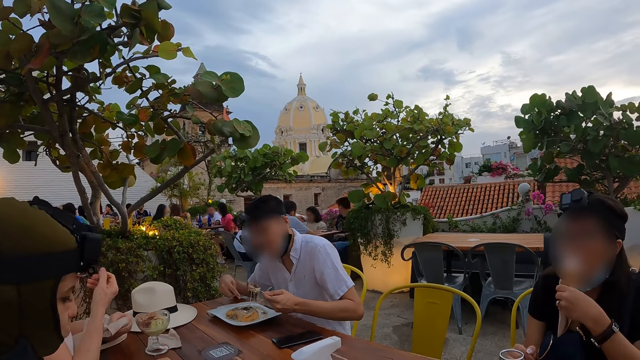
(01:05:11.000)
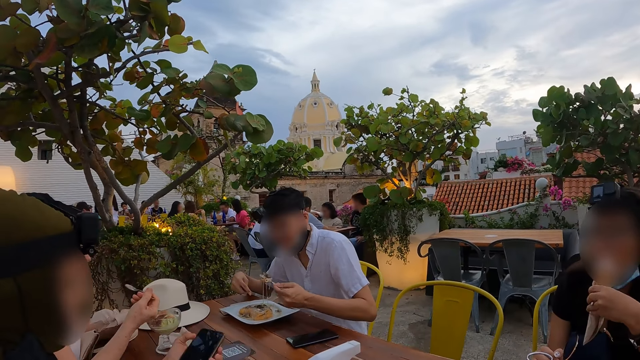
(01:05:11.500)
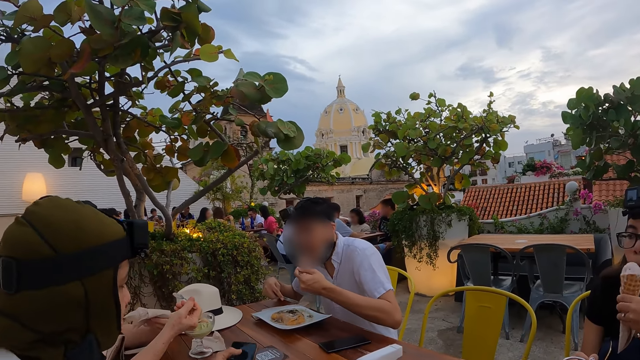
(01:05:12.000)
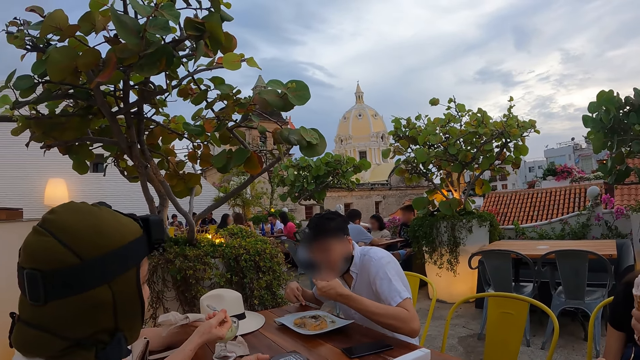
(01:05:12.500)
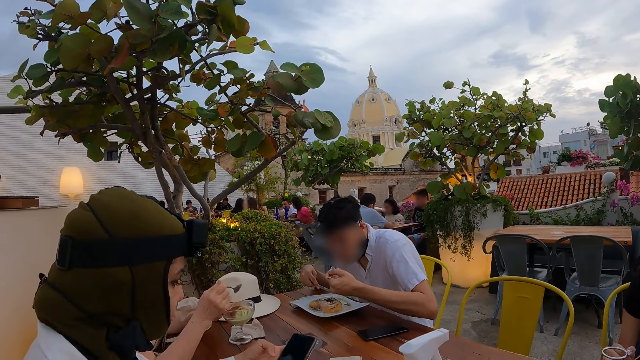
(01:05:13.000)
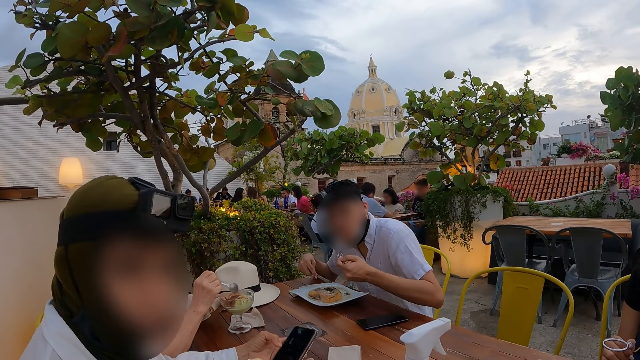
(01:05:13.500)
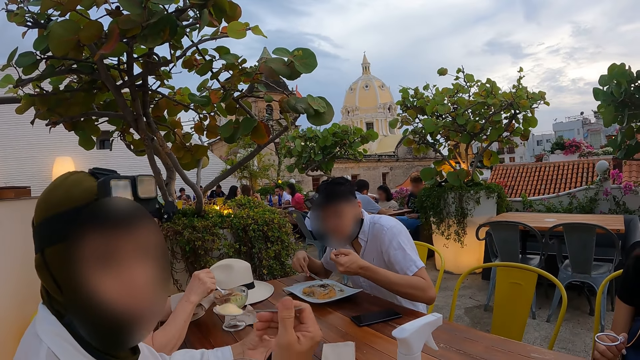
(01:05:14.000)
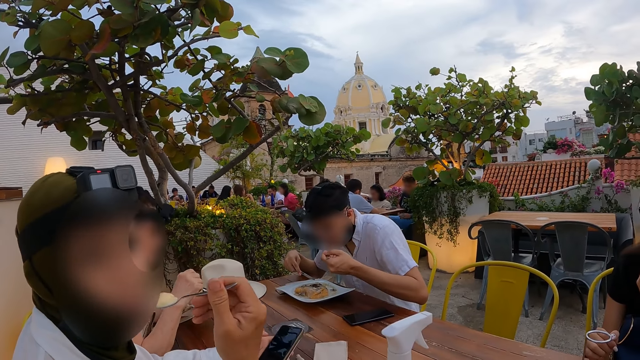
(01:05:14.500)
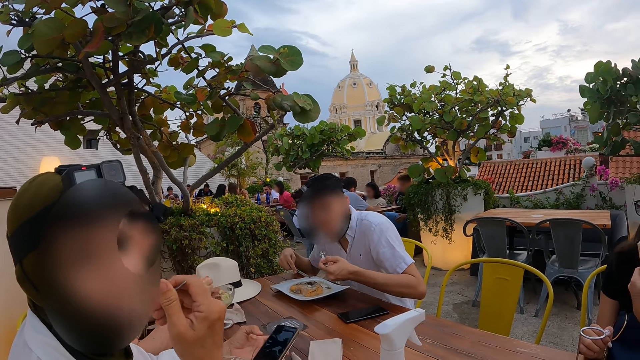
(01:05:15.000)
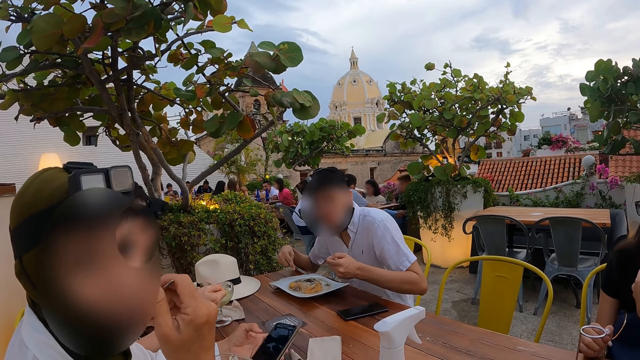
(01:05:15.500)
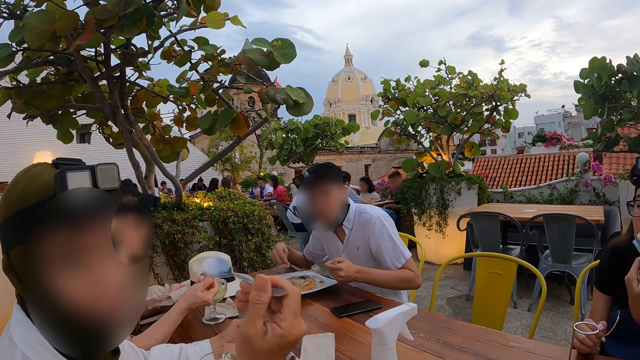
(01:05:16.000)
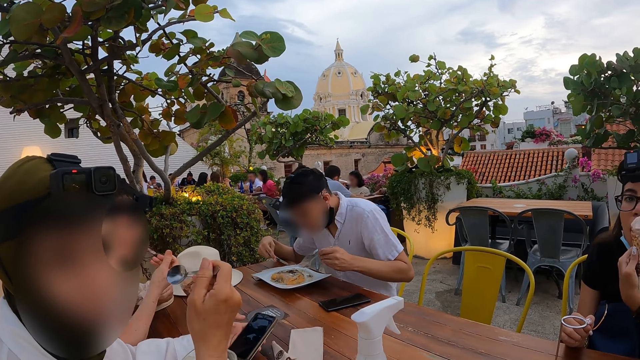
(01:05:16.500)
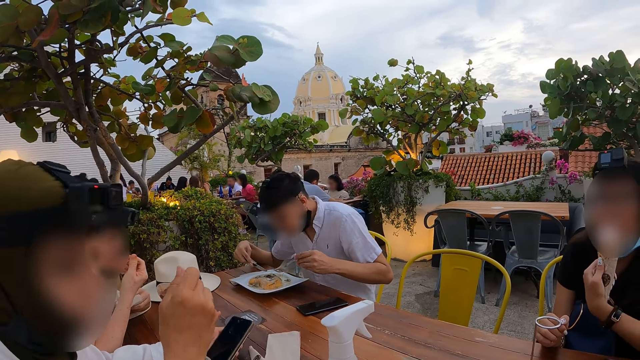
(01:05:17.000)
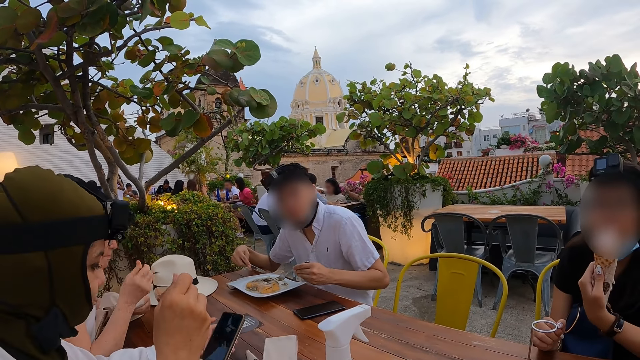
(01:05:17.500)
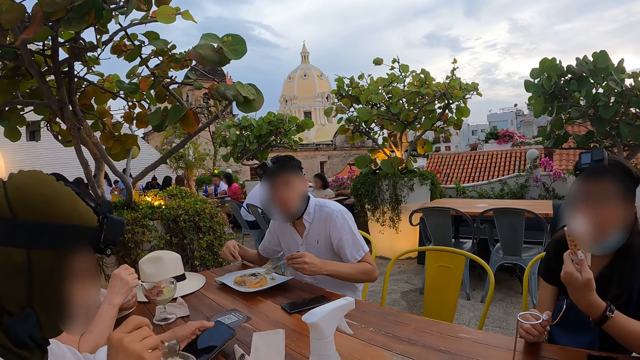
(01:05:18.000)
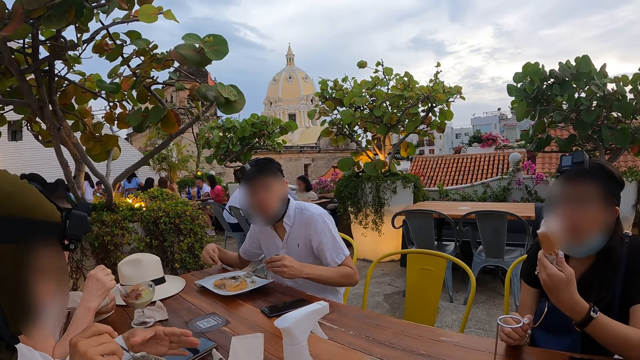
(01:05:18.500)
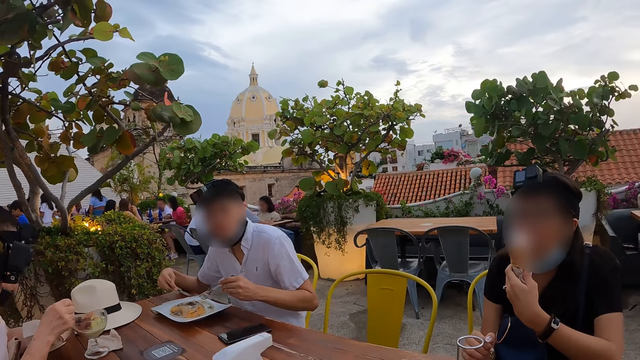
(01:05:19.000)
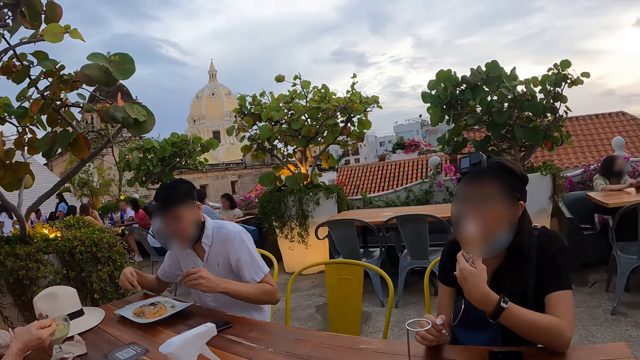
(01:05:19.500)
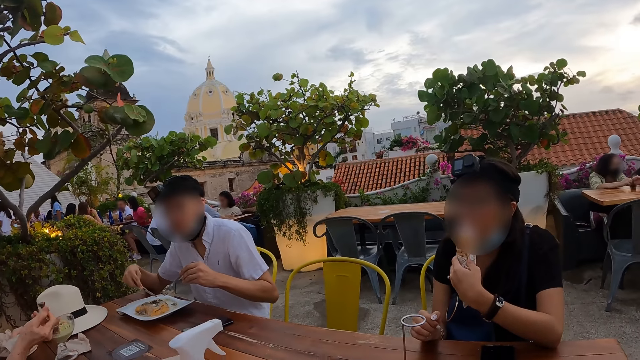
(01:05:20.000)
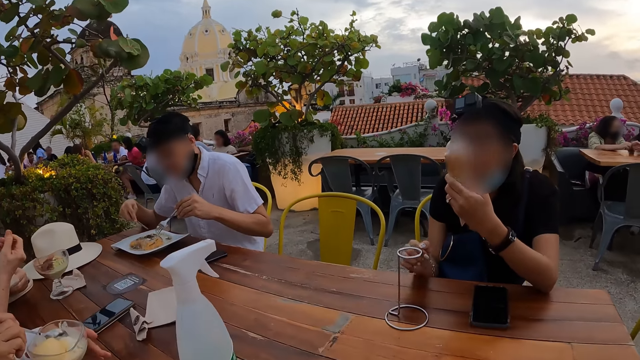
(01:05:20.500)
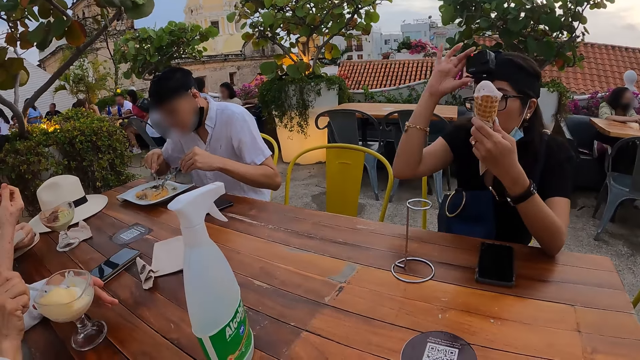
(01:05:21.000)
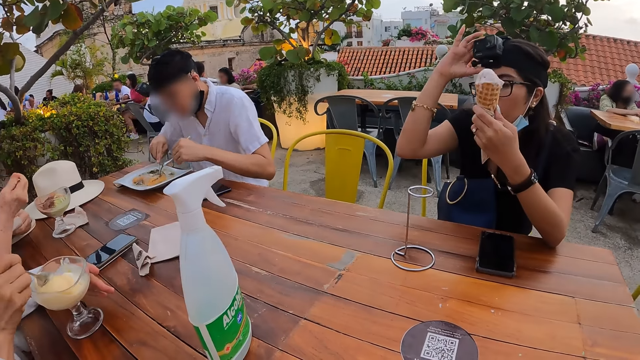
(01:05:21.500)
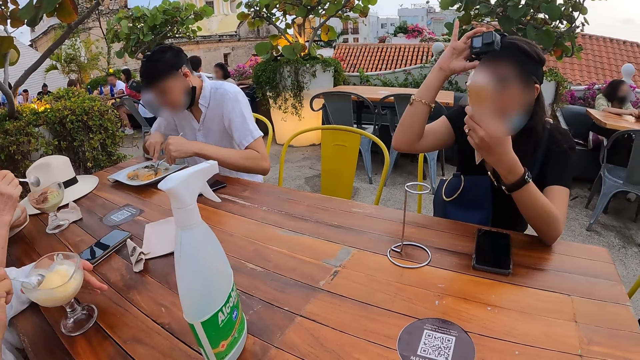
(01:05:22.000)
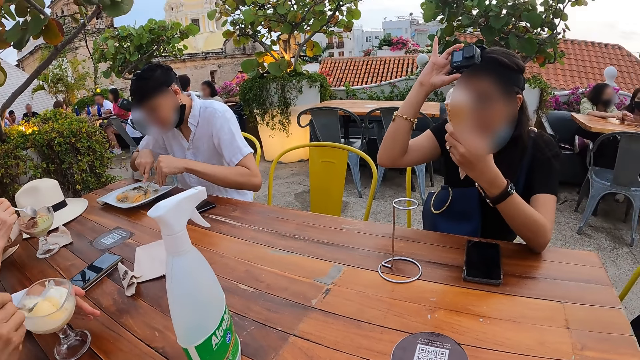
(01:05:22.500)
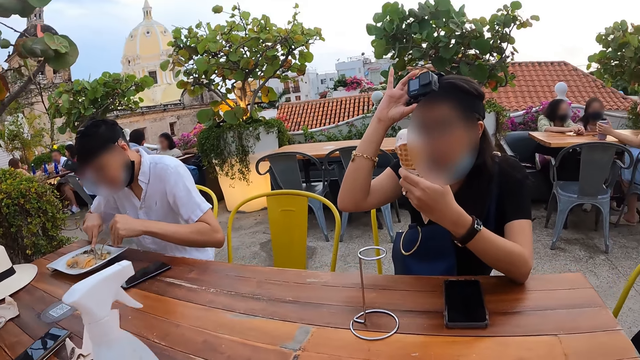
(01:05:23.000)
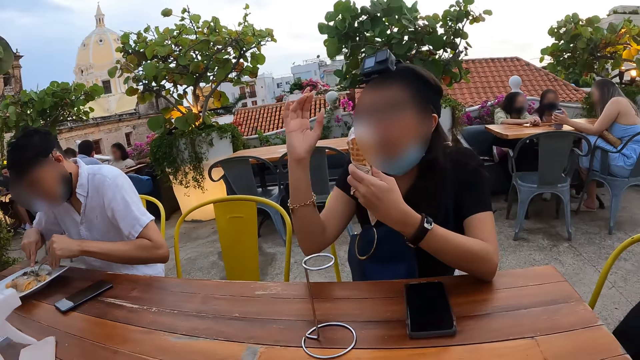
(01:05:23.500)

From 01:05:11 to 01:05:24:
A woman eats parfait from a spoon in her right hand. The man eats spaghetti from the fork in his left hand. Another woman uses a phone and holds the phone in her left hand. The second woman eats parfait or ice cream from a spoon in her right hand. The first woman eats parfait from a spoon in her right hand. The second woman drops the phone in her left hand on the table. The first woman scoops parfait from the cup on the table with the spoon in her right hand and eats the parfait from the spoon in her right hand. The man scoops the food from a plate. The second woman stirs the parfait in the cup on the table with the spoon in her right hand. A third woman adjusts a camera on her head with her right hand. The man cuts spaghetti on the plate with the fork in his right hand. The man cuts spaghetti on the plate with the knife in his right hand. The second woman scoops the ice cream from the glass.

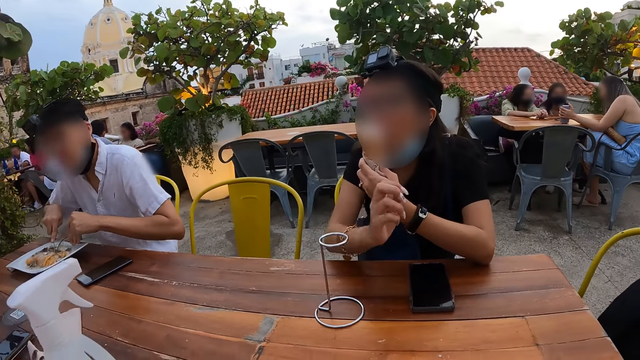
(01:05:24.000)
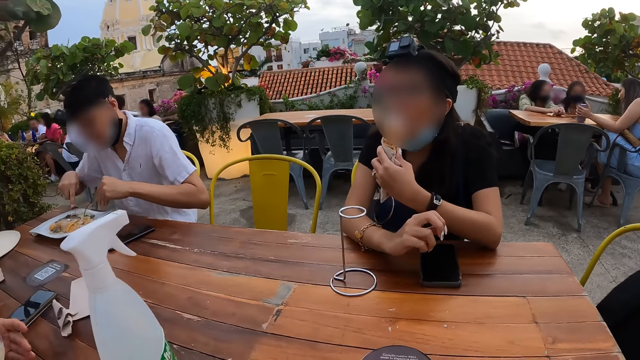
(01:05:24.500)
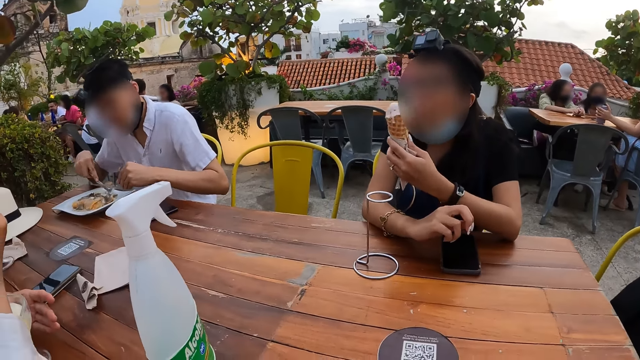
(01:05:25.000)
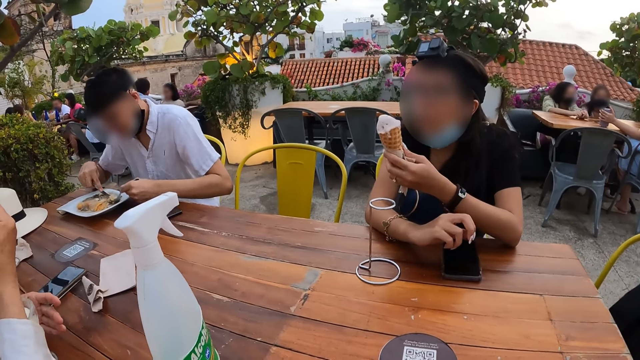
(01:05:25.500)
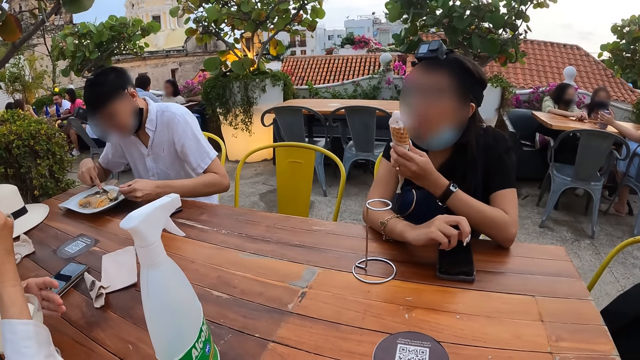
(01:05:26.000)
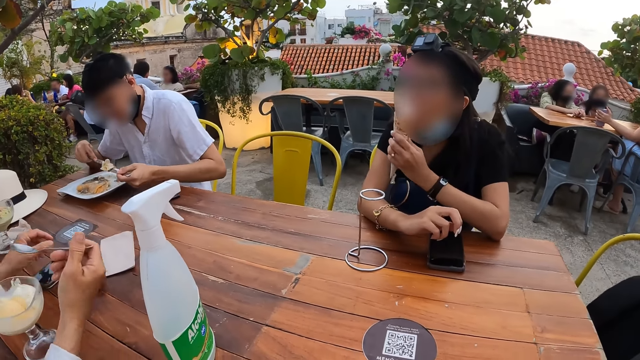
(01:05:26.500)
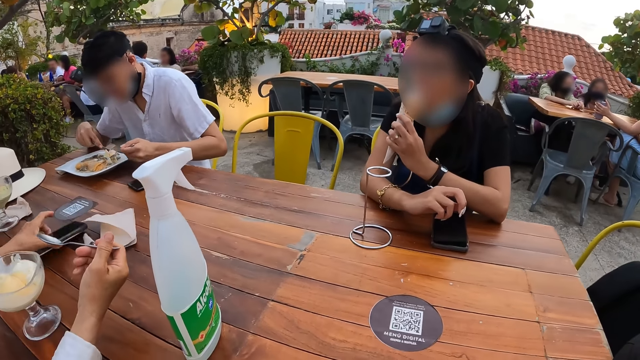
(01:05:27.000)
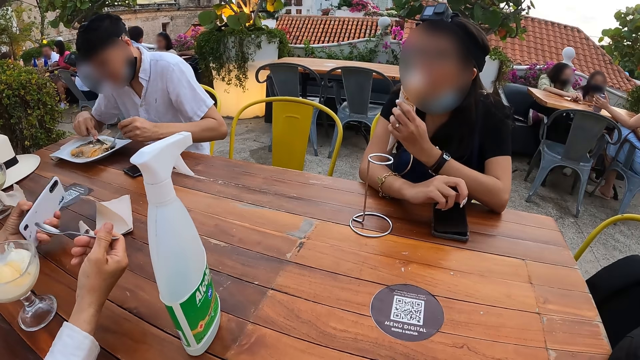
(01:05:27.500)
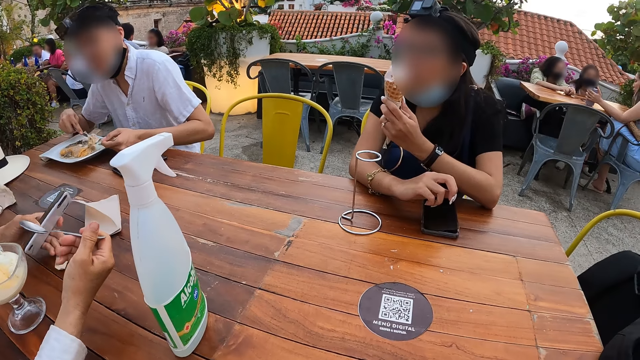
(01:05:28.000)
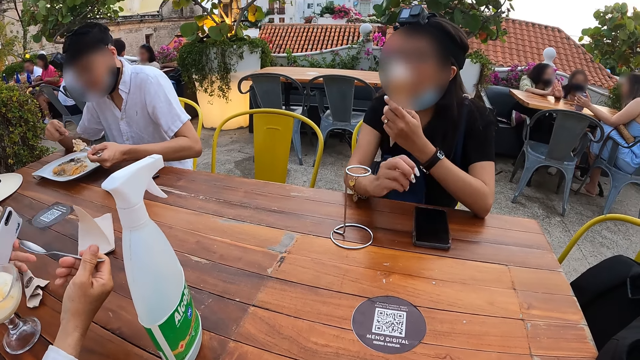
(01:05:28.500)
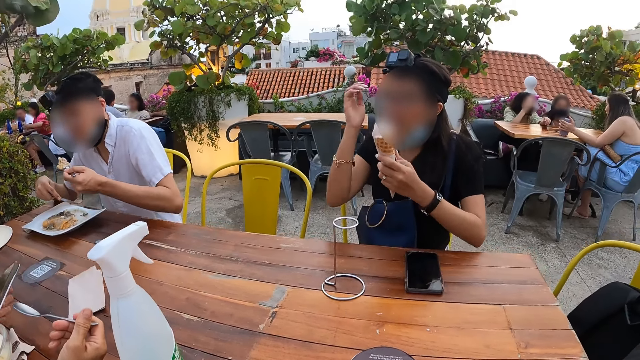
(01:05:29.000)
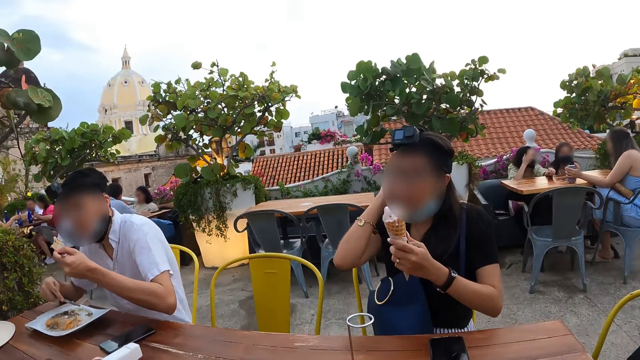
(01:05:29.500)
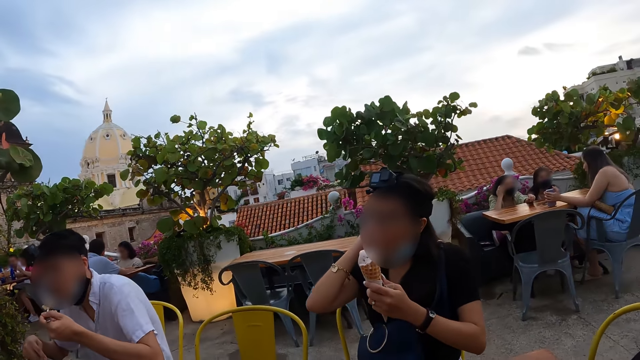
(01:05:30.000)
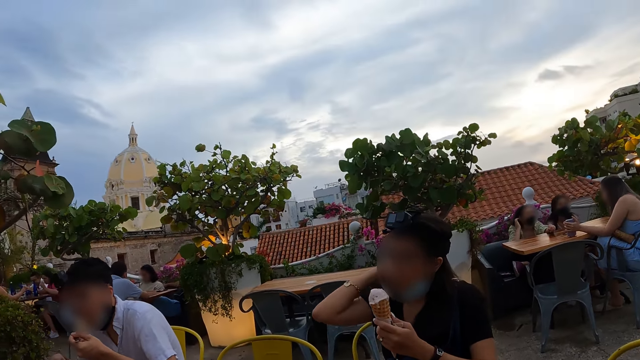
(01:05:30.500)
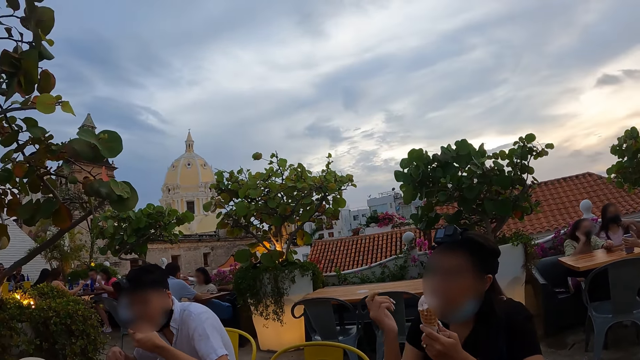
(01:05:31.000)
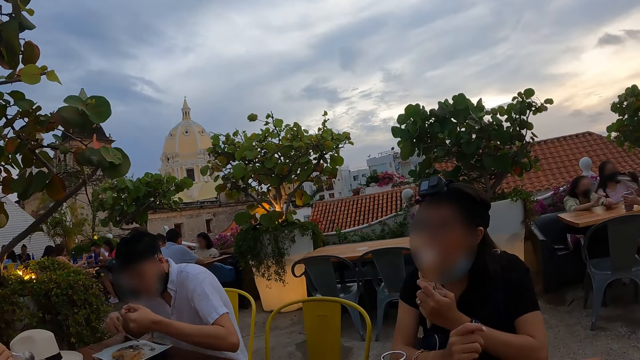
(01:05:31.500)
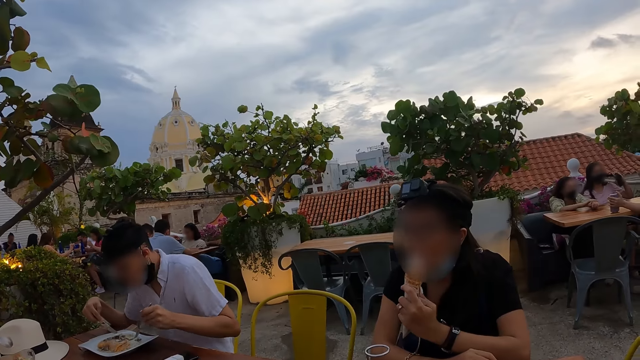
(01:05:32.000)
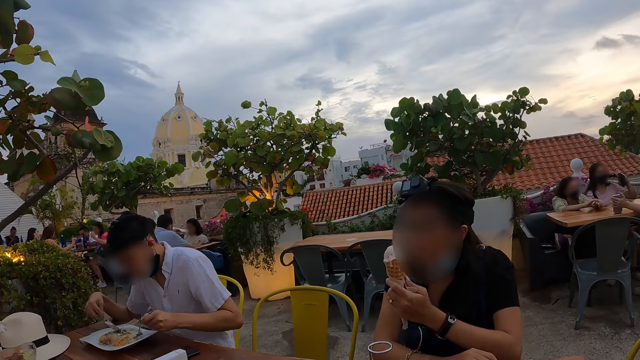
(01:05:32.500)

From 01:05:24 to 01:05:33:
The woman licks ice-cream from the cup in her left hand. The man scoops spaghetti from the plate on the table with the fork in his left hand. Another woman picks up the phone from the table with her left hand. The other woman adjusts a serviette on the table with her left hand. The first woman adjusts her hair with her right hand. The man eats spaghetti from the fork in his left hand. The first woman licks ice-cream from the cup in her left hand.
